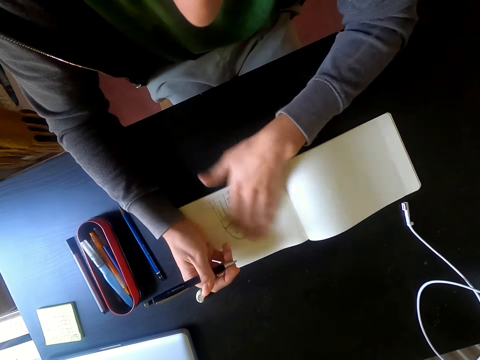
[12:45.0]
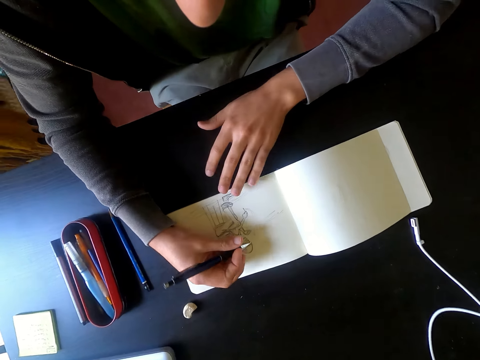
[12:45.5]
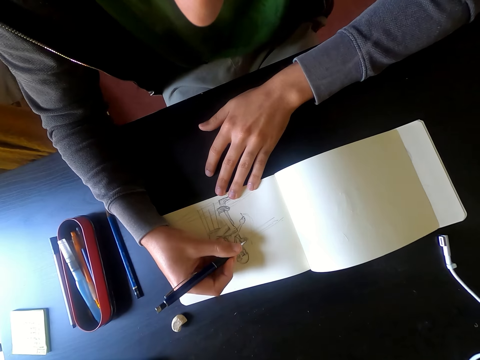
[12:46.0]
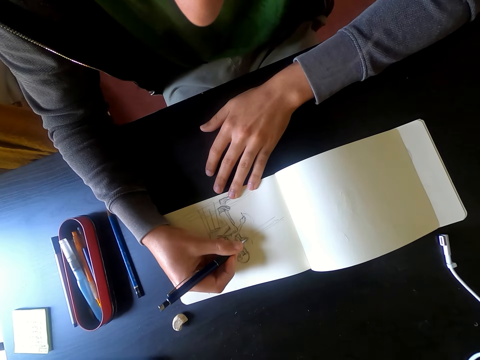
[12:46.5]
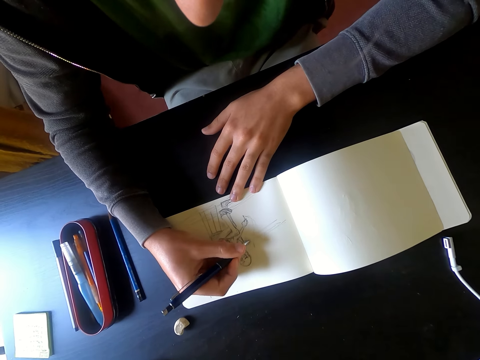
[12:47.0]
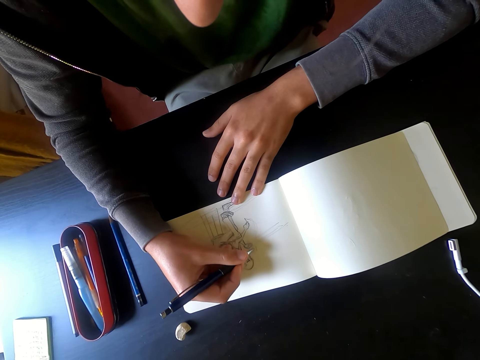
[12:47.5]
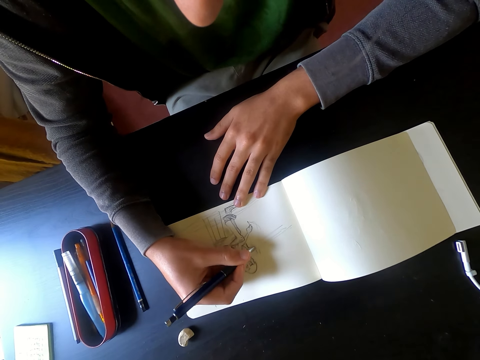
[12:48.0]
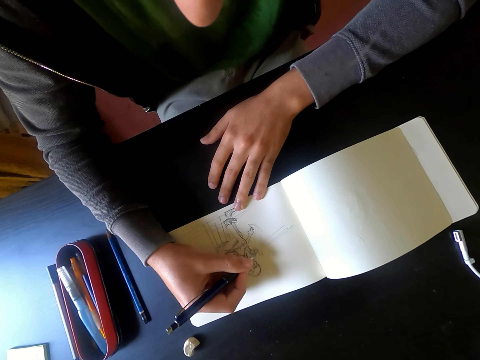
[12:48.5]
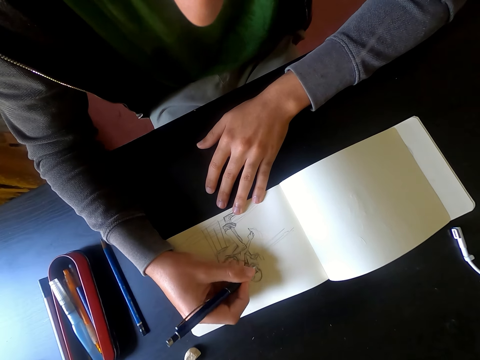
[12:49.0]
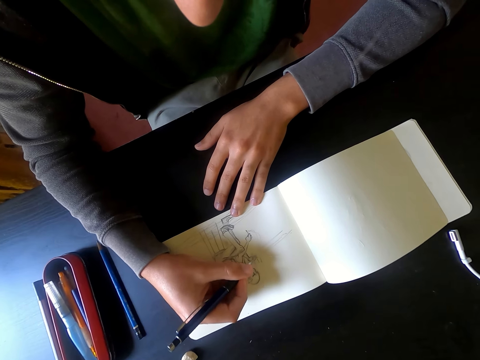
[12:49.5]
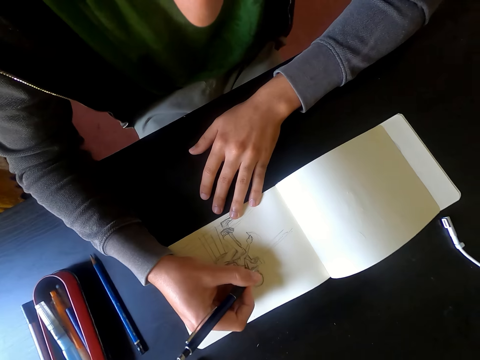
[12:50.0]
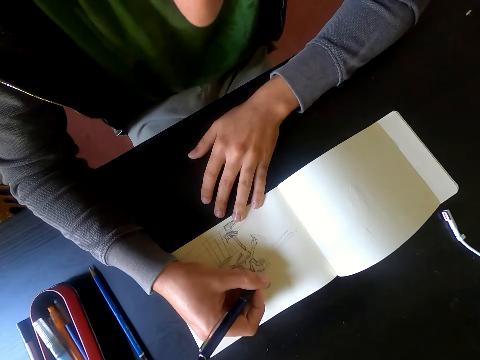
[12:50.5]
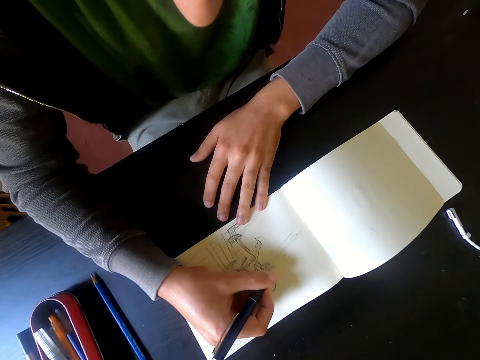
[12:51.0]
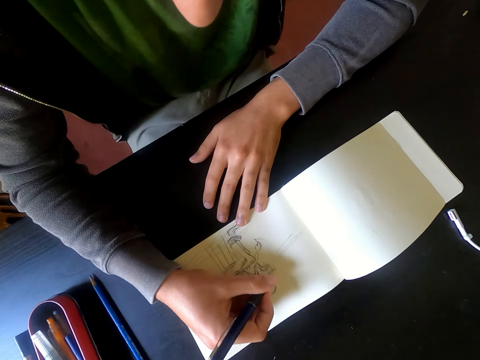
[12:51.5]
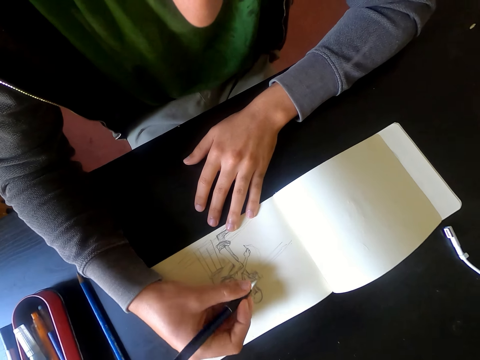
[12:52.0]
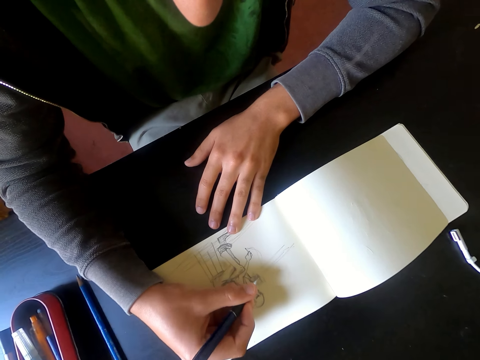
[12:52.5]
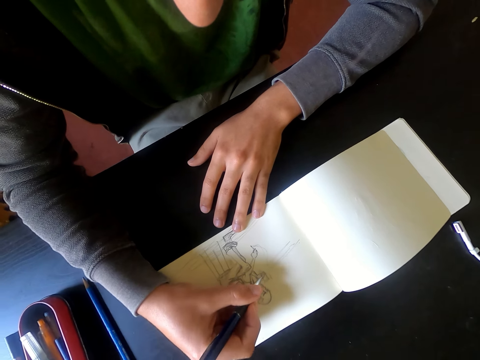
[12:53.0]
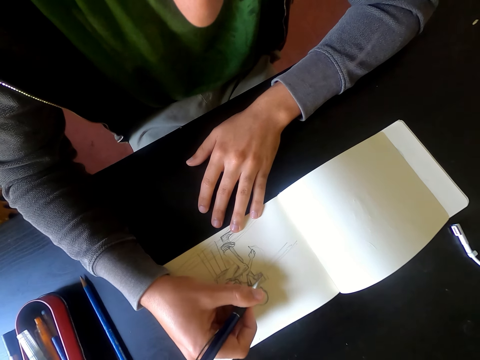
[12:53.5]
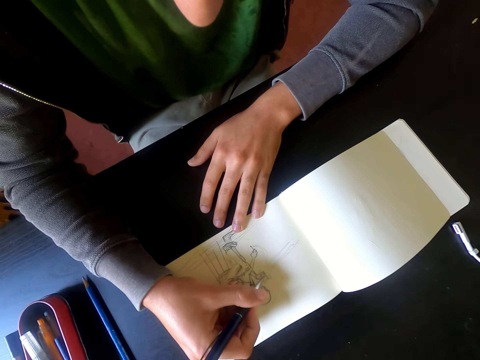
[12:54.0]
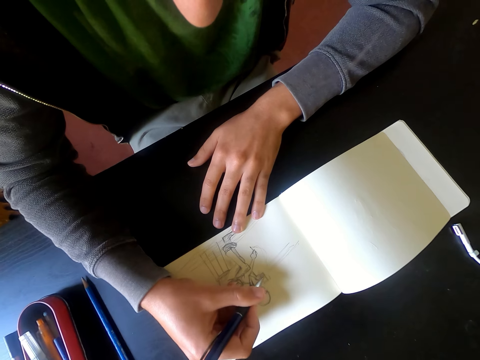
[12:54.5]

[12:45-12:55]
The camera wearer wipes on the picture with his left hand. He draws a picture on the piece of paper with a pen.

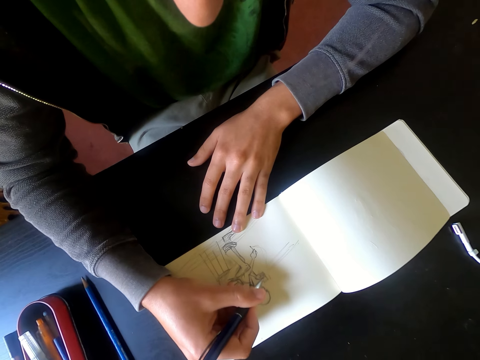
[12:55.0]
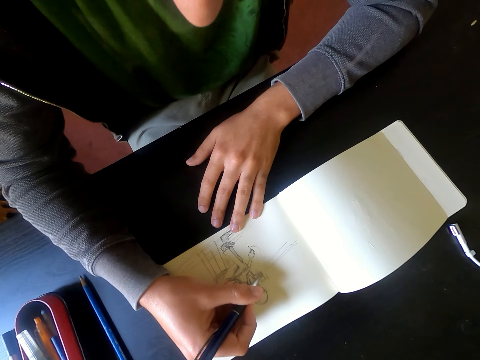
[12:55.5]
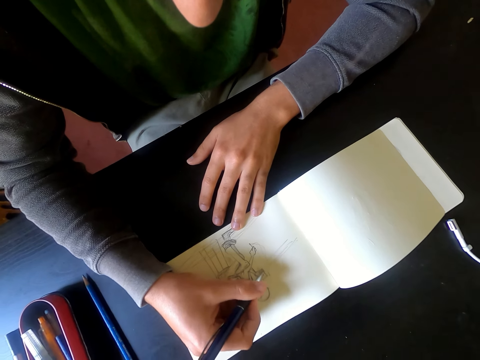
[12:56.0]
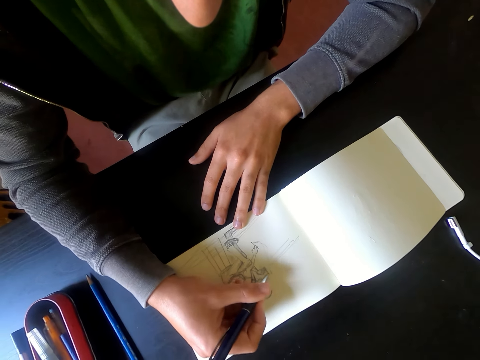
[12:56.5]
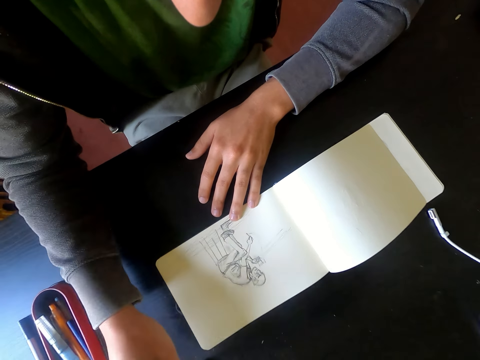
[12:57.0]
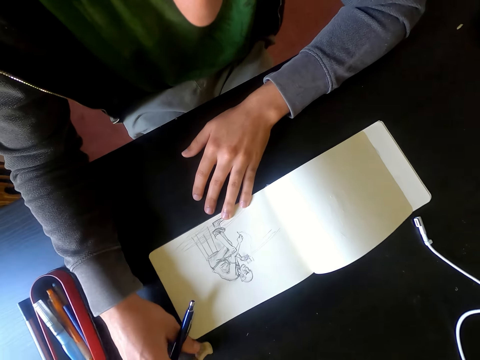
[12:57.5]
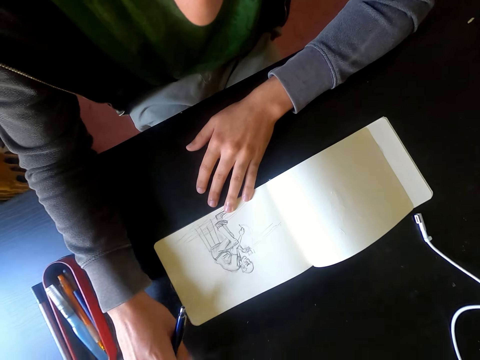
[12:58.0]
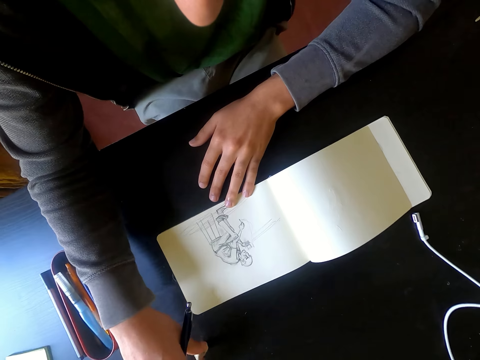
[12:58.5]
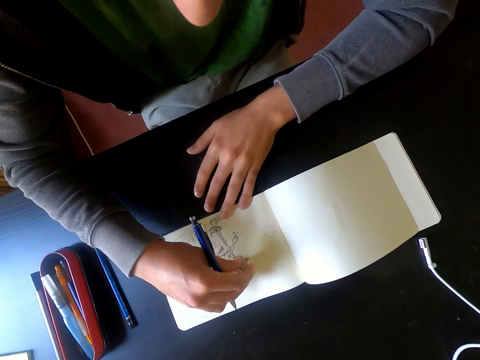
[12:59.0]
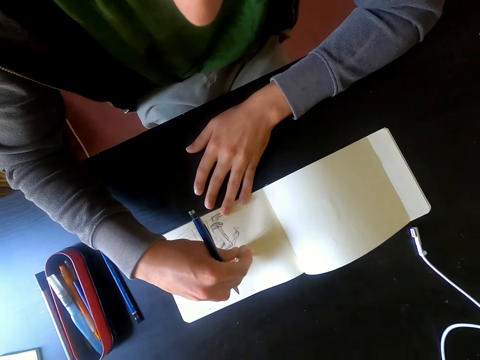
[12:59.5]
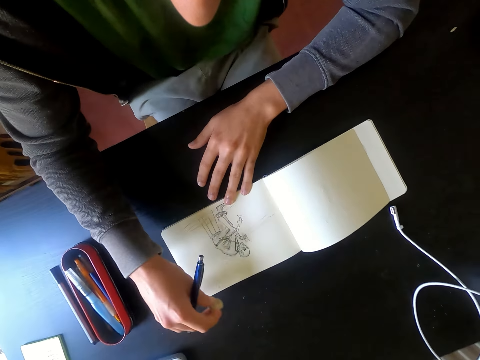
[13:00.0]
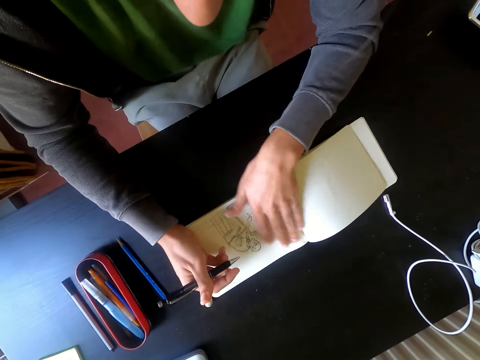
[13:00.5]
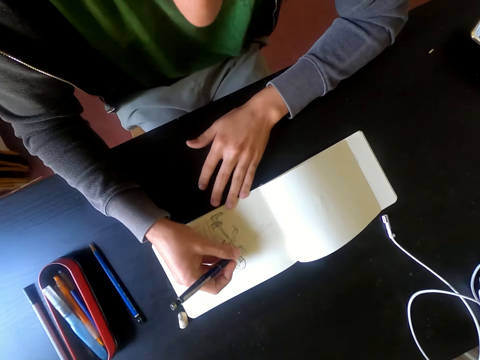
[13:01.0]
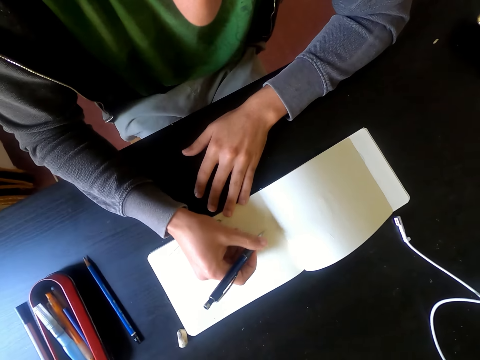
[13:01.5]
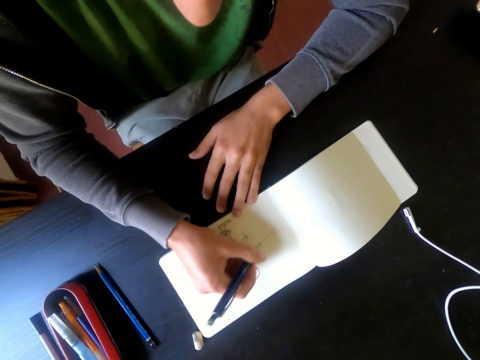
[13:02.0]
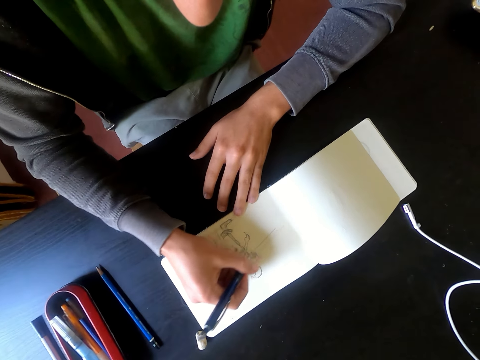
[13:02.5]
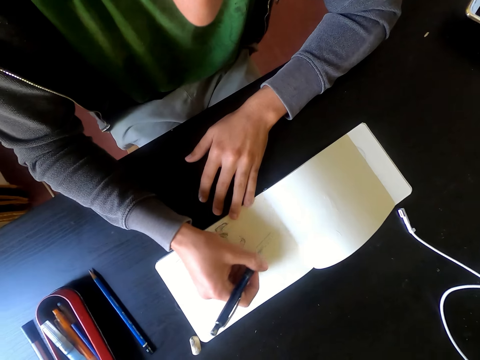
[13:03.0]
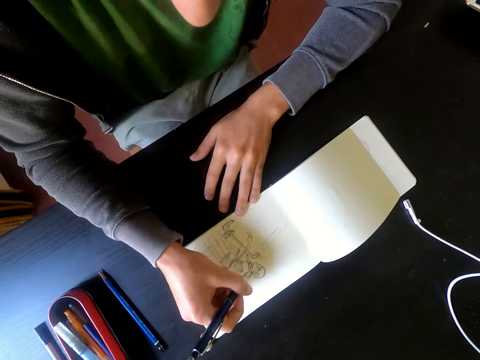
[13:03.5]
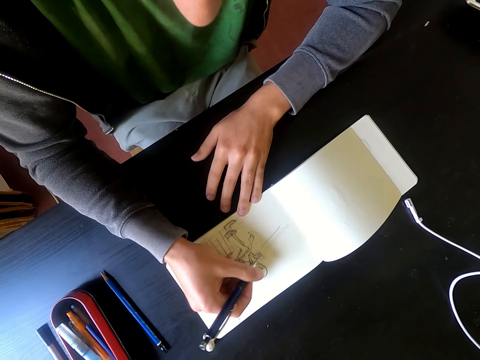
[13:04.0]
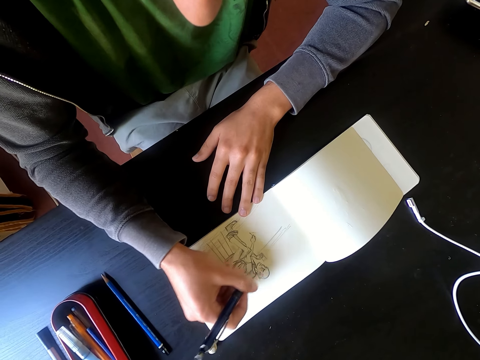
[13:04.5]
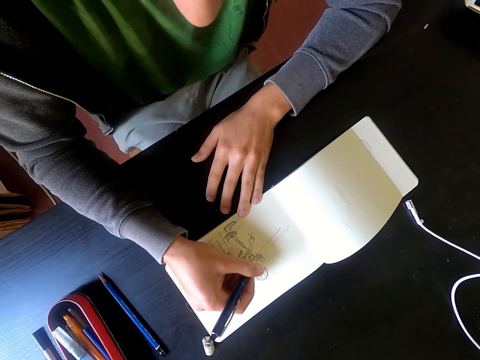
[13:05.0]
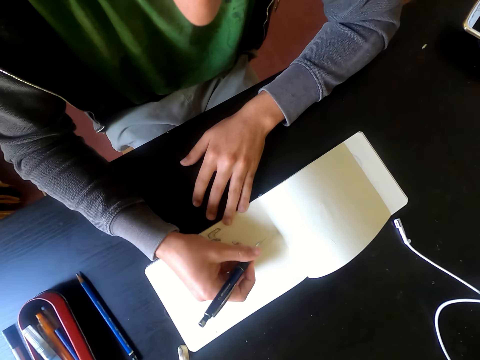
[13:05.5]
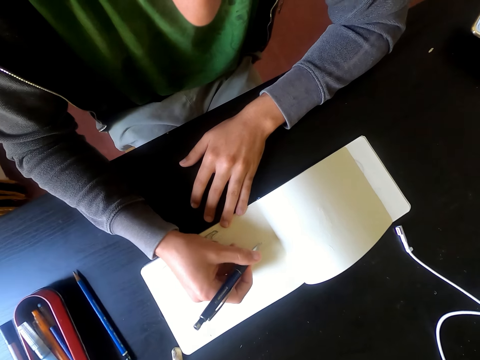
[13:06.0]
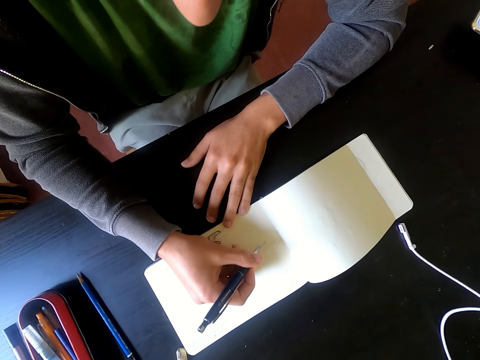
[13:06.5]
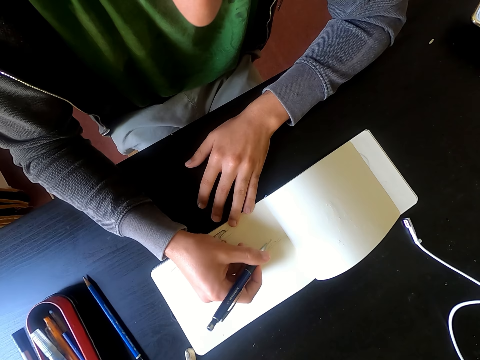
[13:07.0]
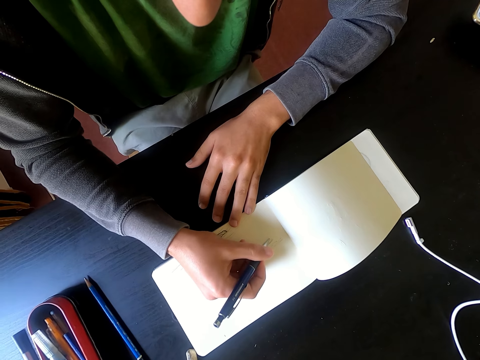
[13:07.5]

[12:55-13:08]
The camera wearer picks up a rubber on the table. He erases the picture with the rubber. He puts the rubber on the table. He wipes on the picture with his left hand. He draws a picture on the piece of paper with a pen.

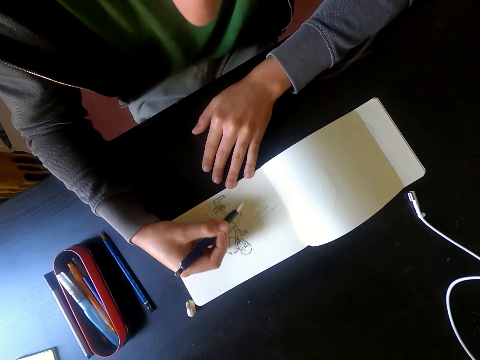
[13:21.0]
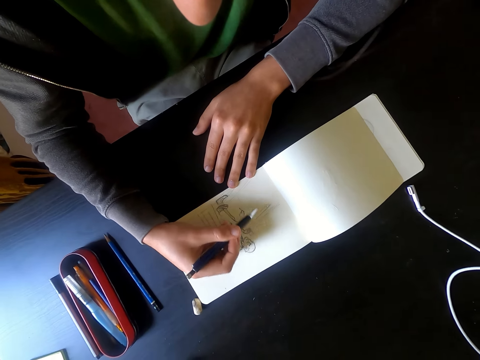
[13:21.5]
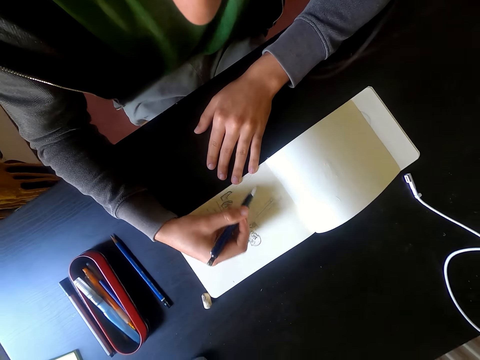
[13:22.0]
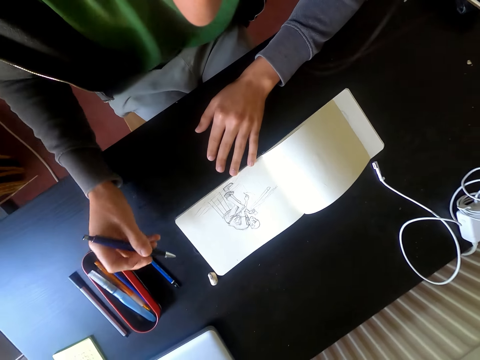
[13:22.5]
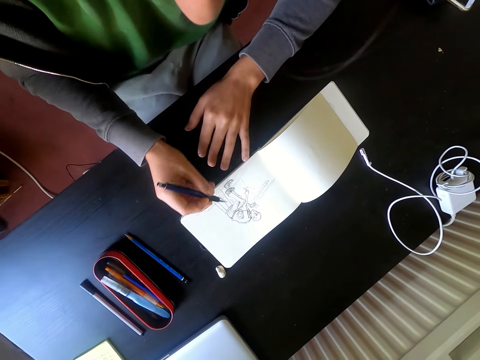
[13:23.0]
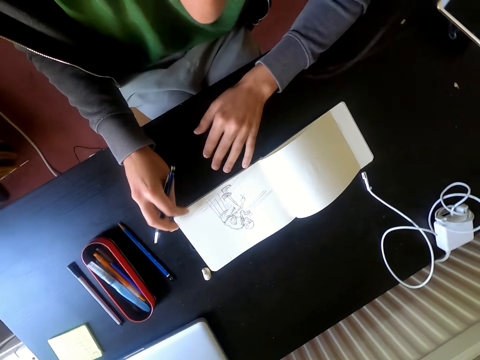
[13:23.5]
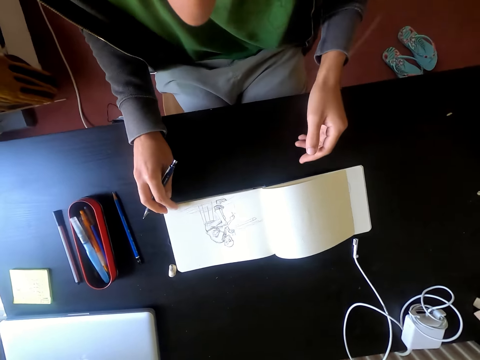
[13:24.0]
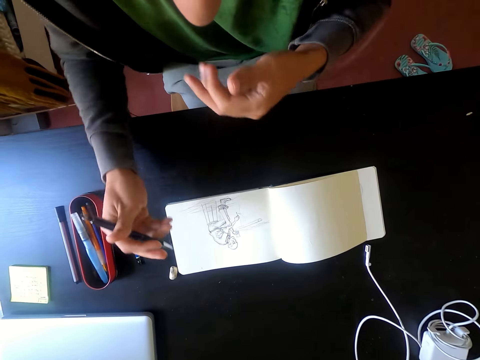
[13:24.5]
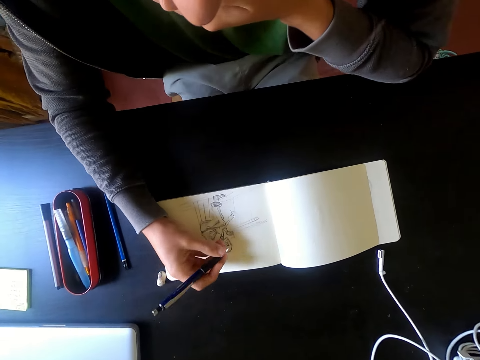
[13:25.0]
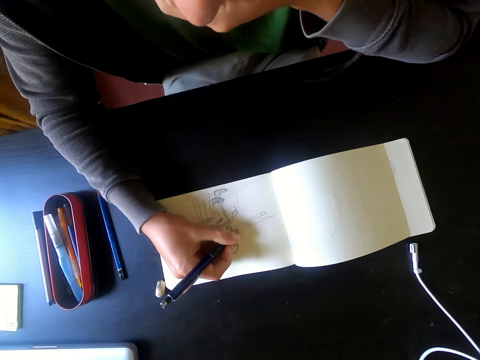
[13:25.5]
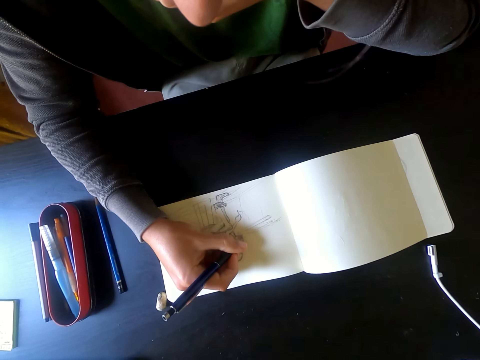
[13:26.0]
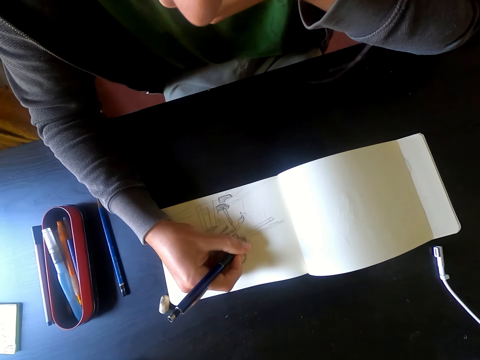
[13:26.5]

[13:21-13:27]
The camera wearer holds the pen with his right hand. He draws a picture on the piece of paper with the pen.
